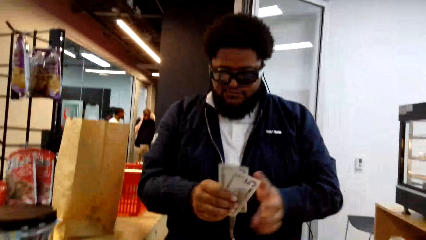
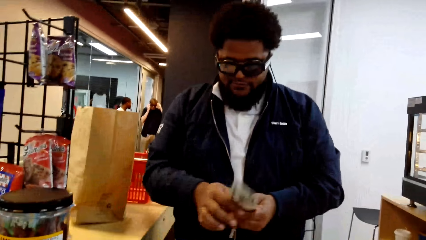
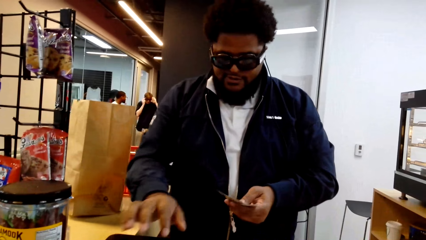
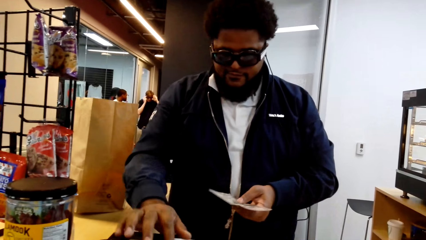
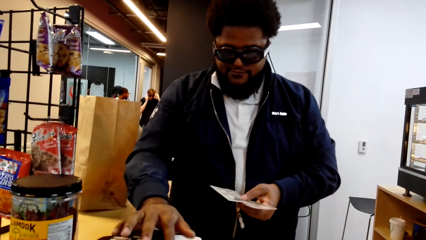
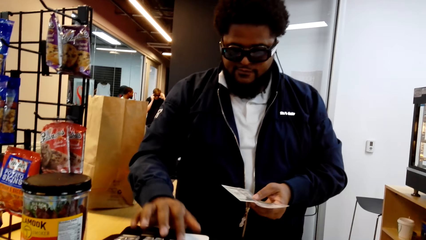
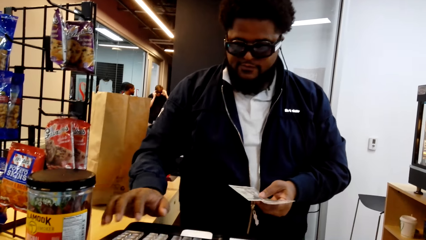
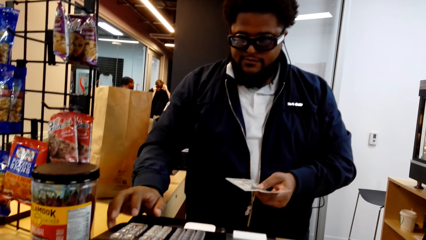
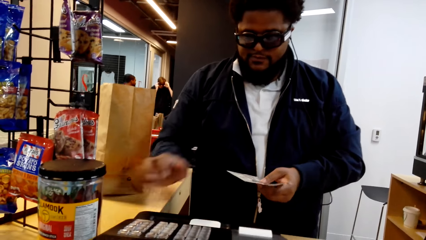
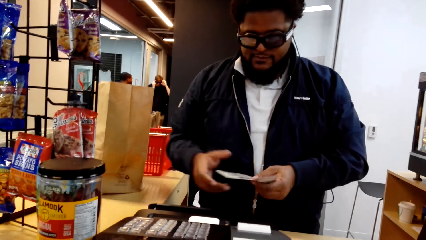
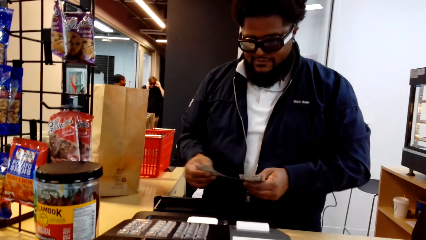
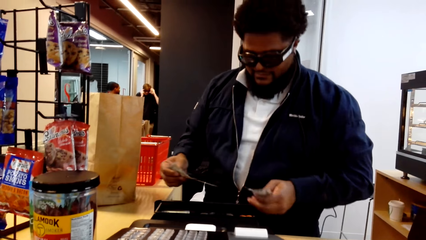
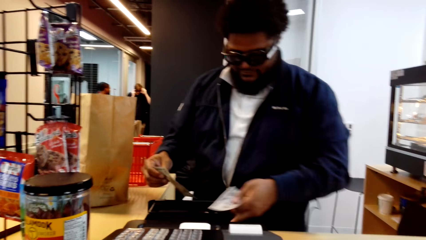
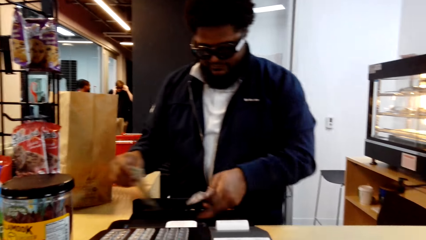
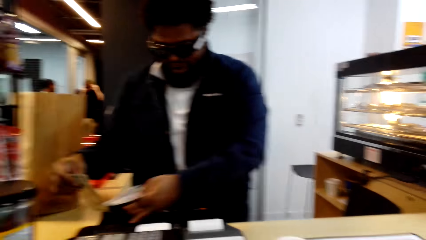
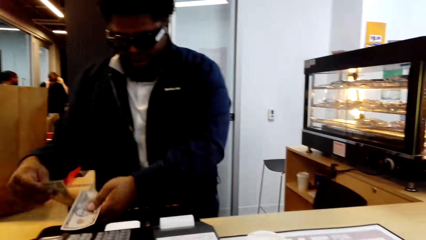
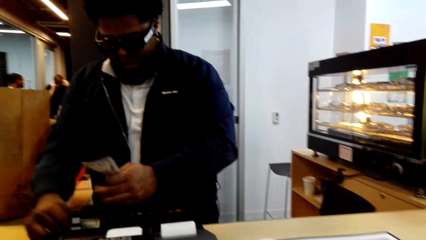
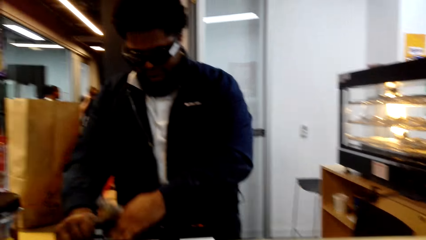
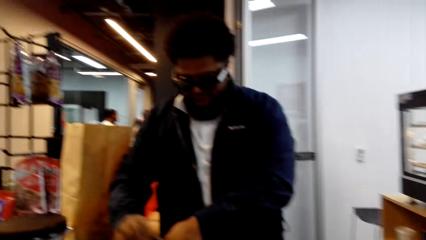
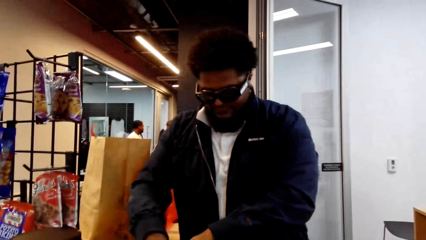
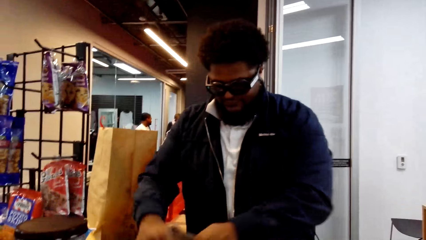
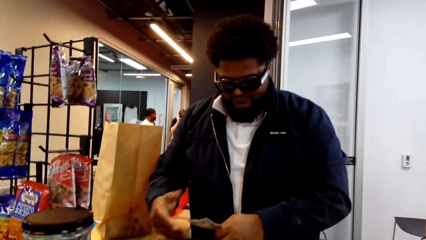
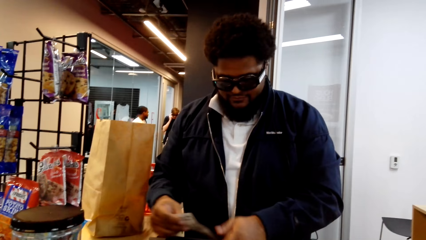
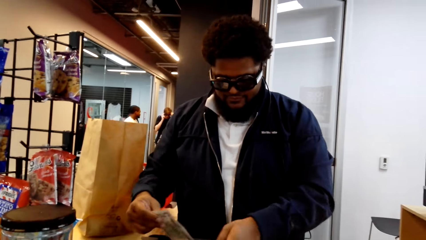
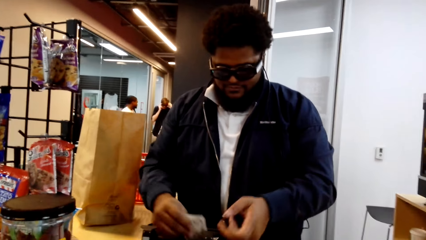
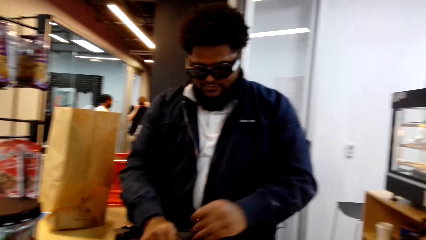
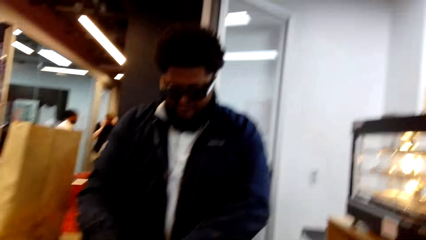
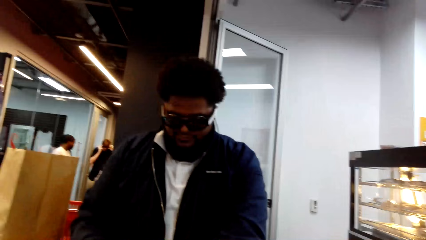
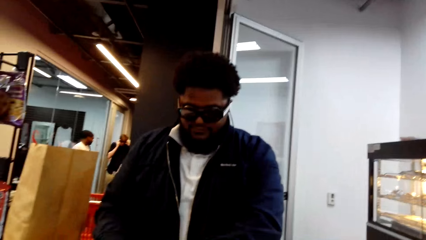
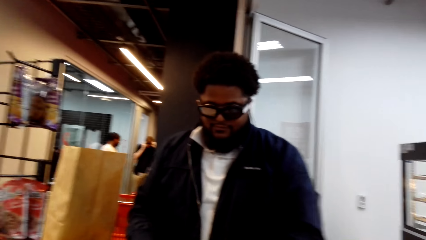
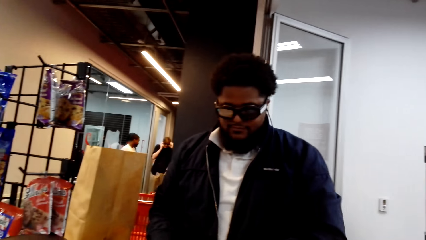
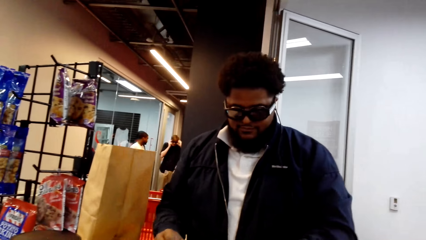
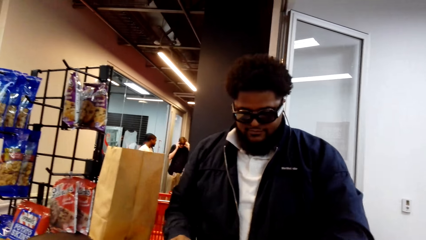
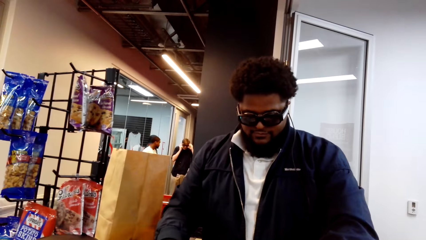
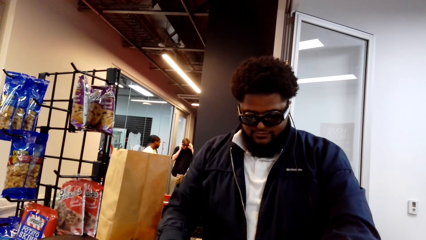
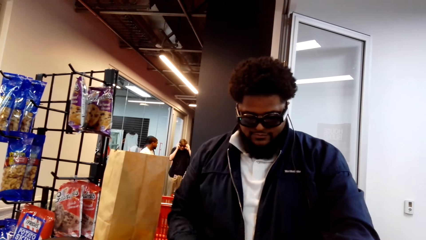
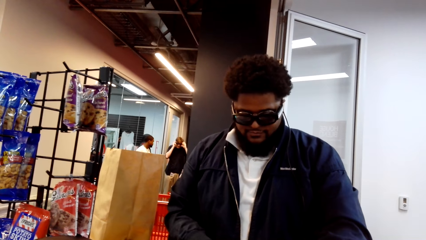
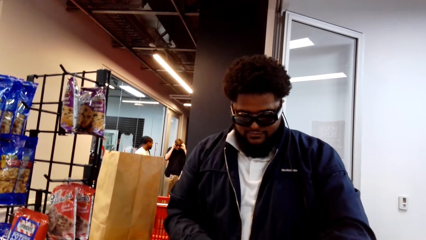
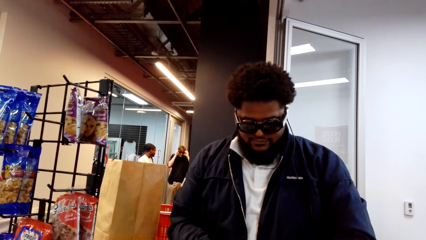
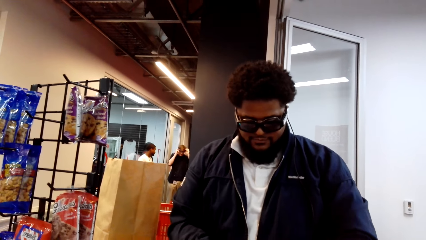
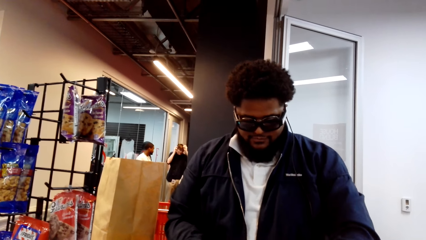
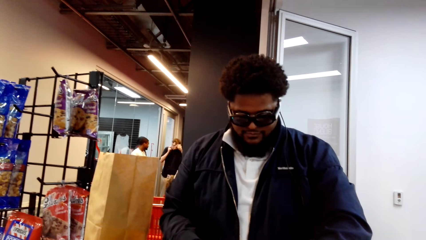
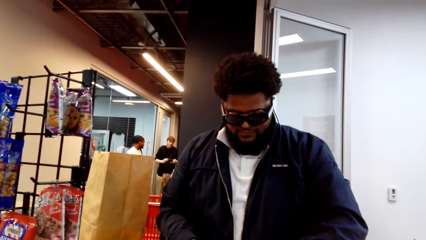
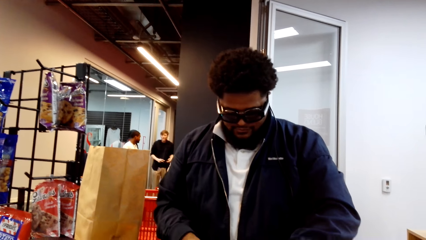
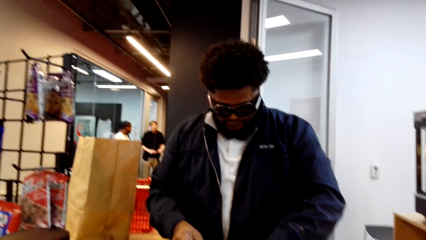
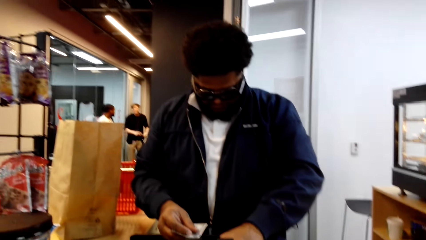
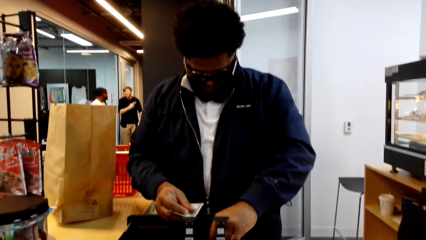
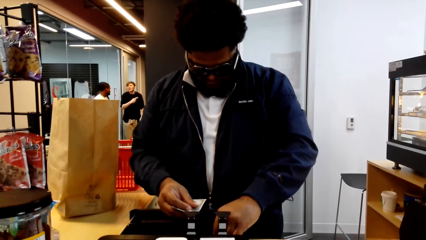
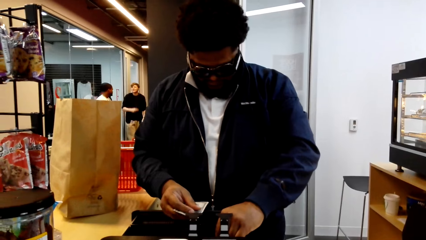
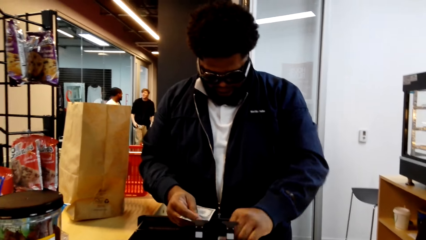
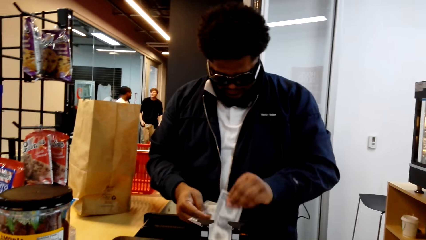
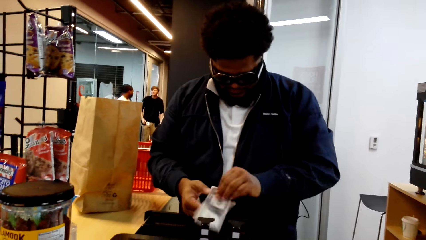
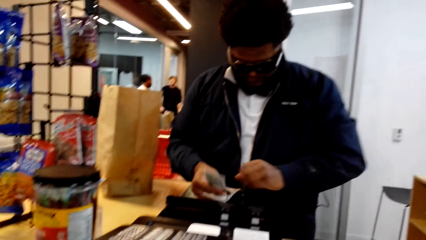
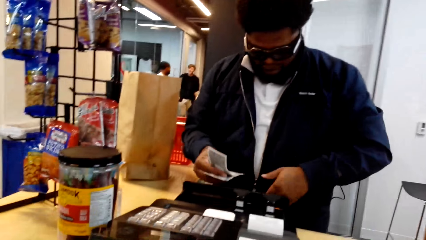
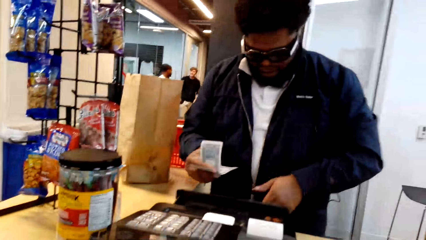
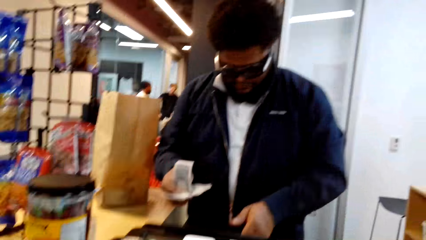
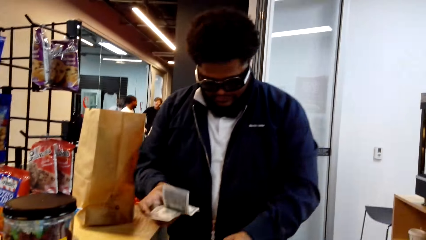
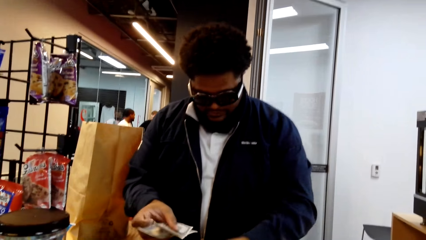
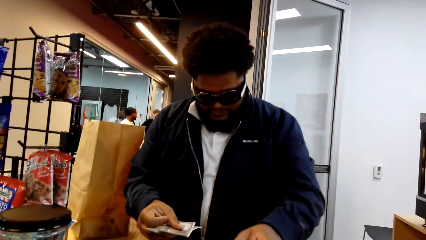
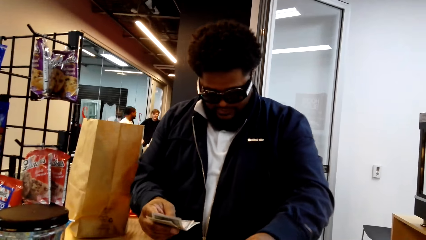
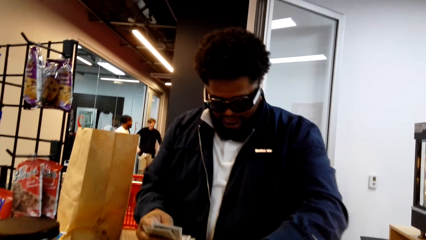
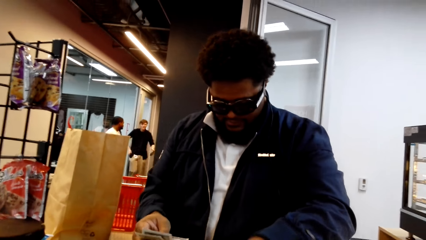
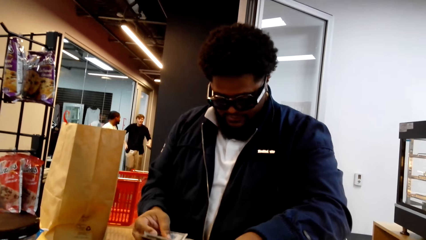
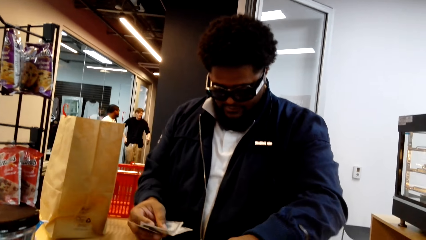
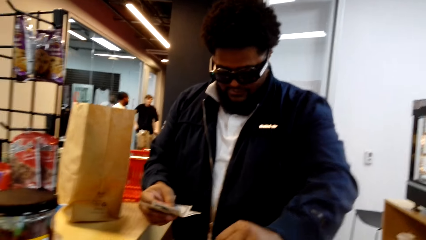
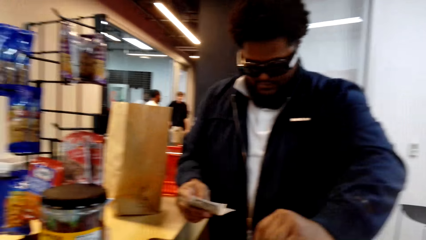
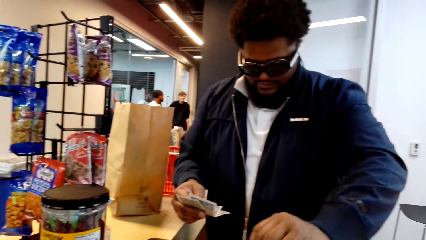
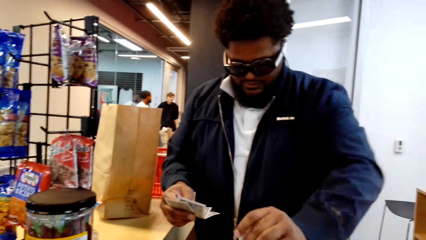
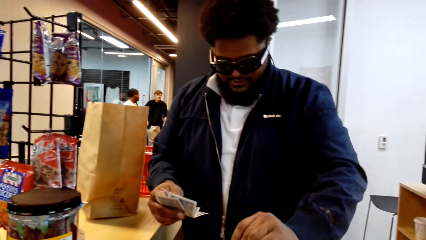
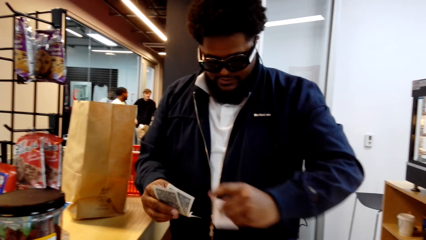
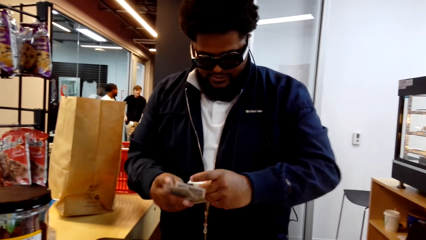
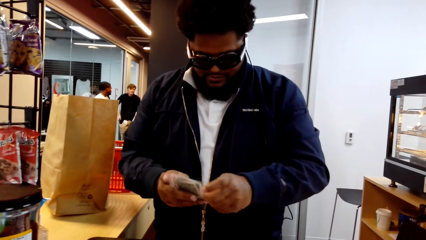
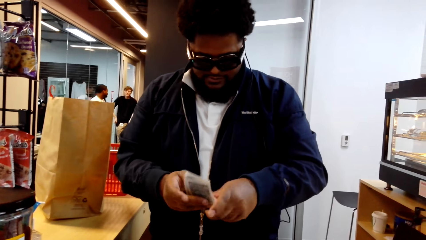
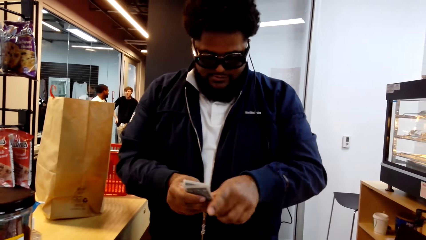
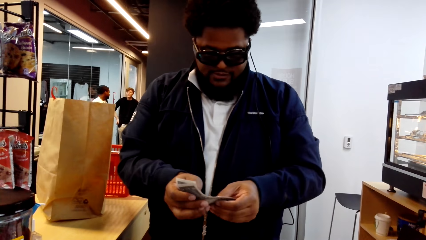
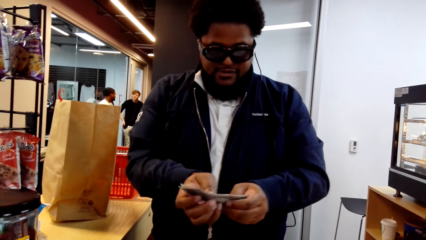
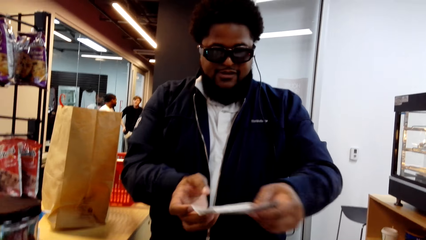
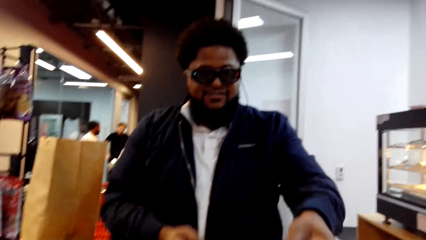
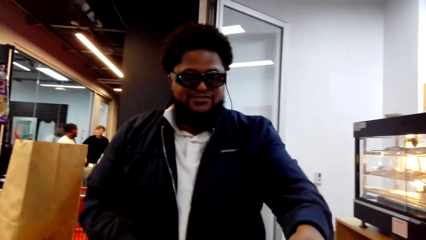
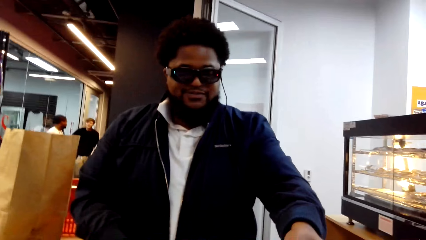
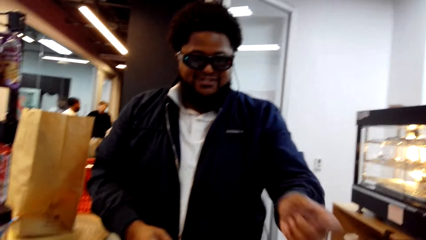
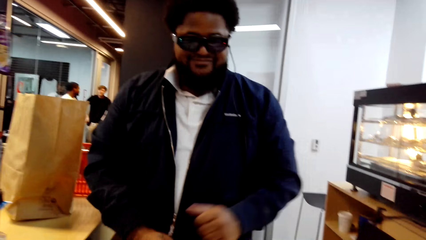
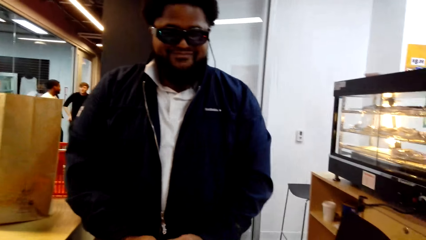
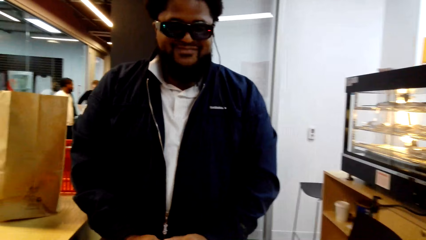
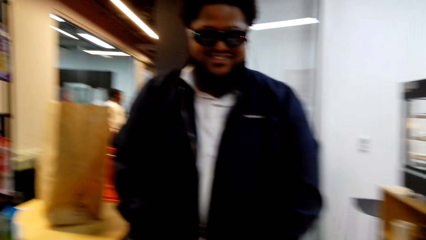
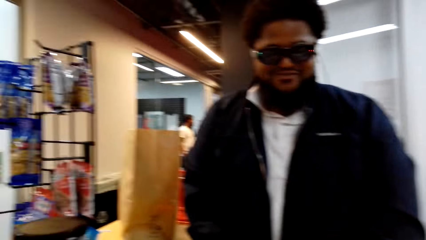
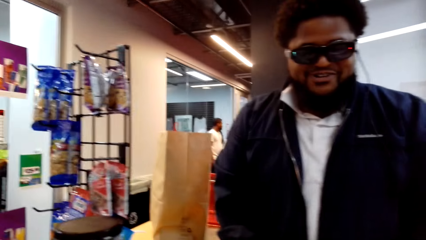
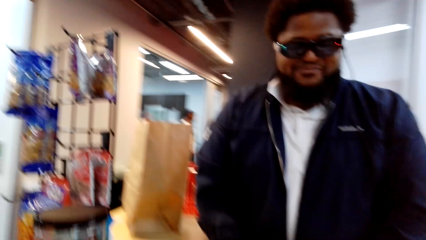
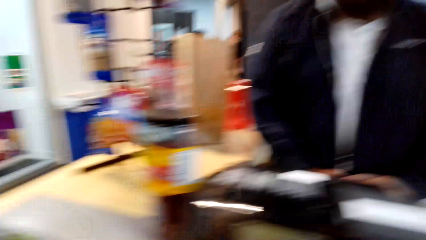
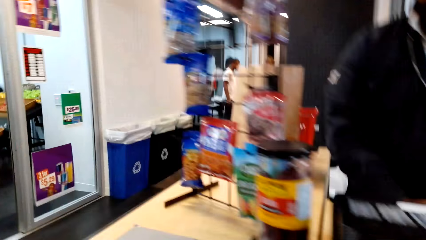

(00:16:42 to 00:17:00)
The cashier counts the money. The cashier holds the money. The cashier types on the point of sale machine. The cashier puts the money in the cash drawer. The cashier picks up some money in the cash drawer. The cashier counts the money. The cashier picks up the receipt. The cashier puts the money on the desk and gives the camera wearer the money.
